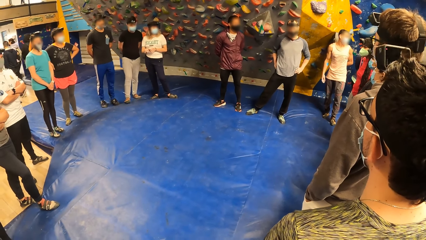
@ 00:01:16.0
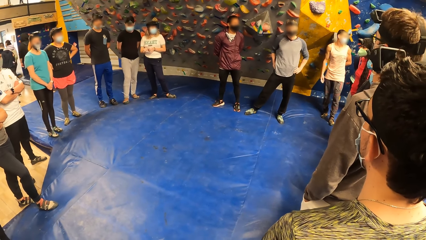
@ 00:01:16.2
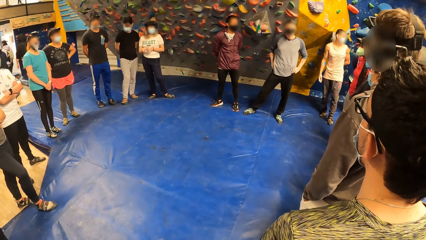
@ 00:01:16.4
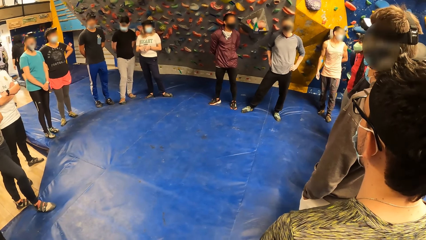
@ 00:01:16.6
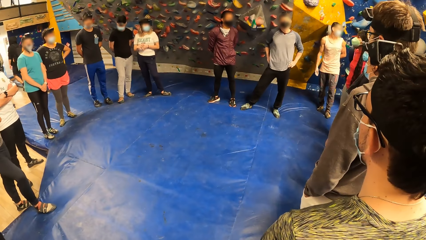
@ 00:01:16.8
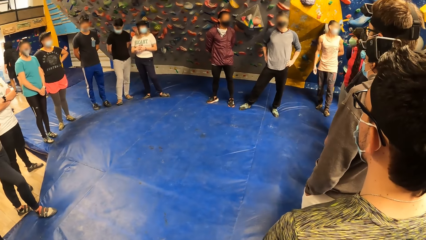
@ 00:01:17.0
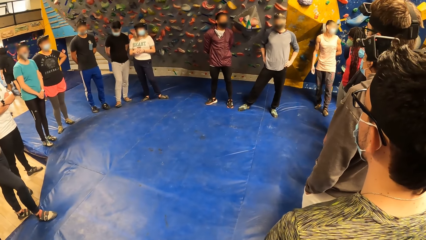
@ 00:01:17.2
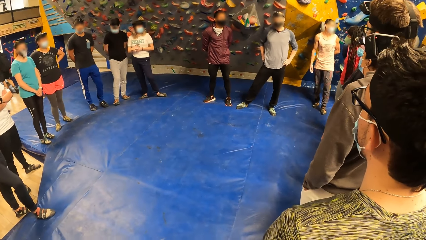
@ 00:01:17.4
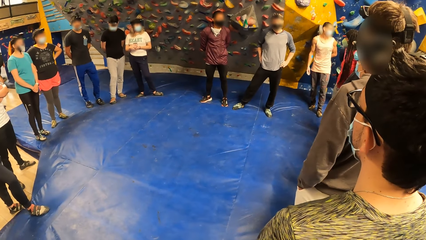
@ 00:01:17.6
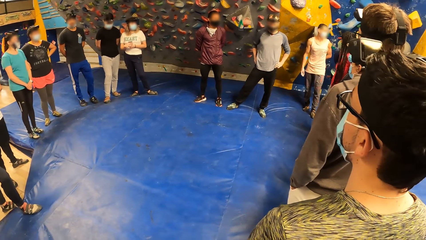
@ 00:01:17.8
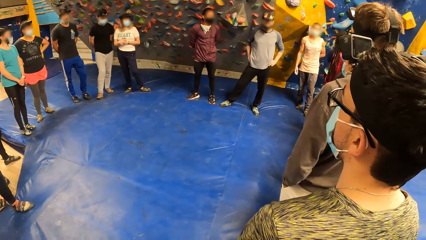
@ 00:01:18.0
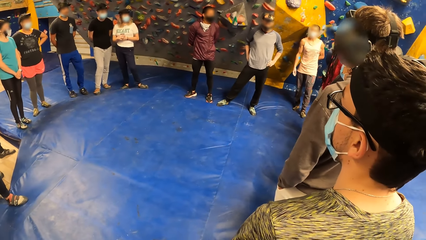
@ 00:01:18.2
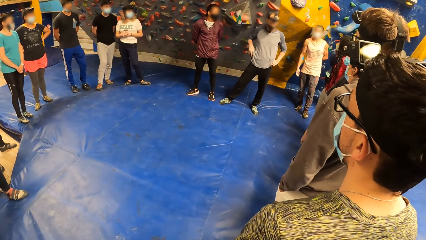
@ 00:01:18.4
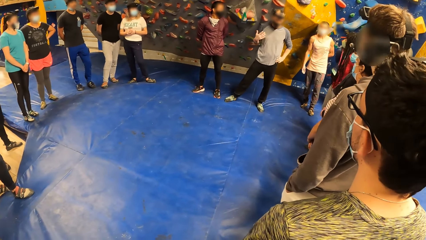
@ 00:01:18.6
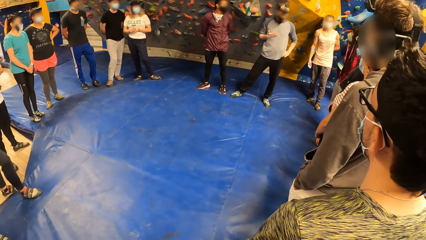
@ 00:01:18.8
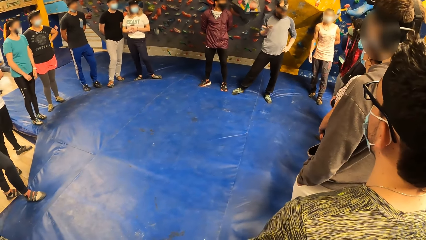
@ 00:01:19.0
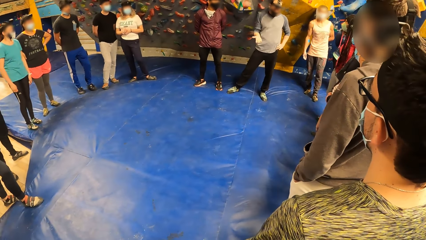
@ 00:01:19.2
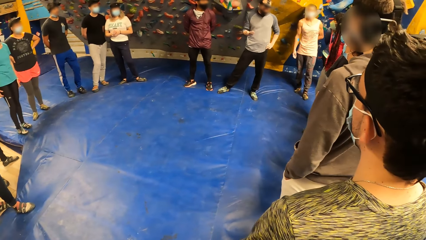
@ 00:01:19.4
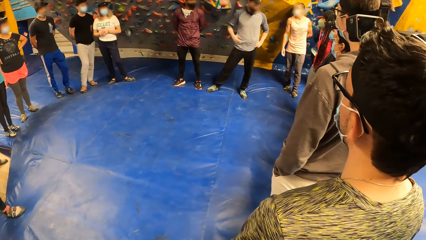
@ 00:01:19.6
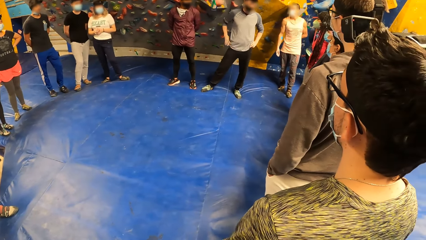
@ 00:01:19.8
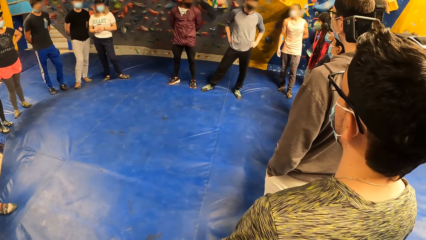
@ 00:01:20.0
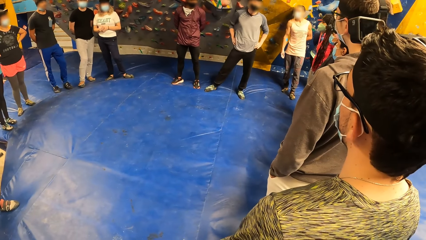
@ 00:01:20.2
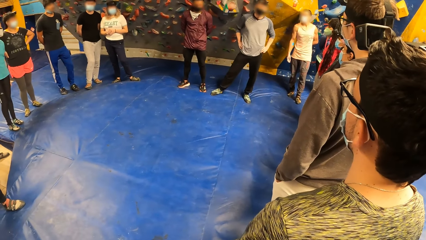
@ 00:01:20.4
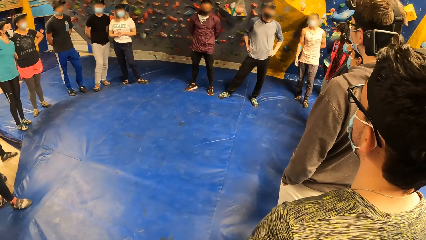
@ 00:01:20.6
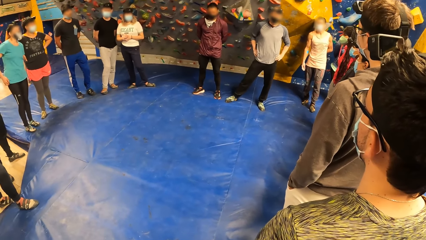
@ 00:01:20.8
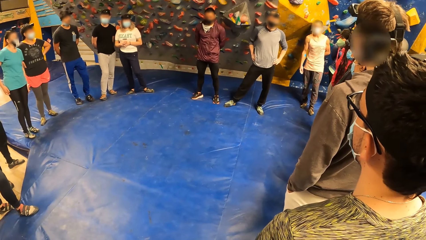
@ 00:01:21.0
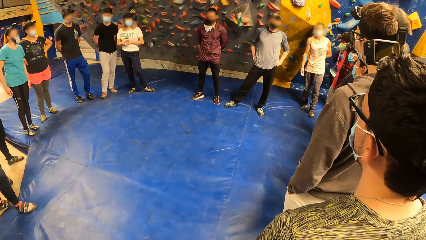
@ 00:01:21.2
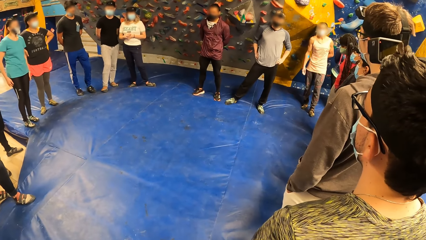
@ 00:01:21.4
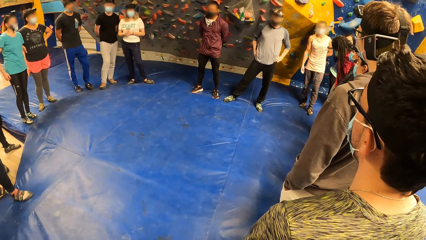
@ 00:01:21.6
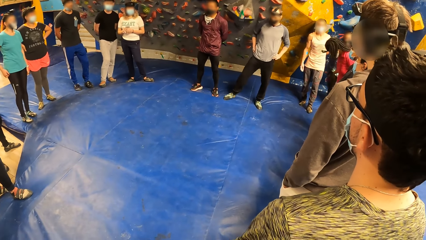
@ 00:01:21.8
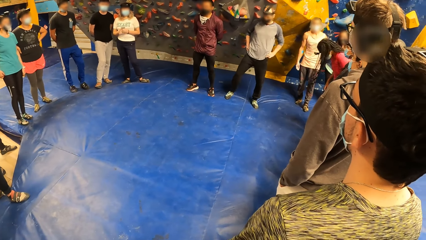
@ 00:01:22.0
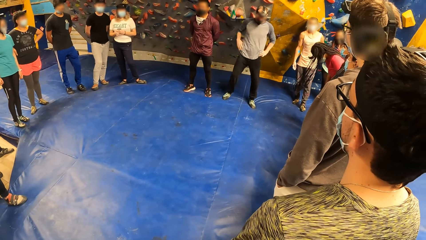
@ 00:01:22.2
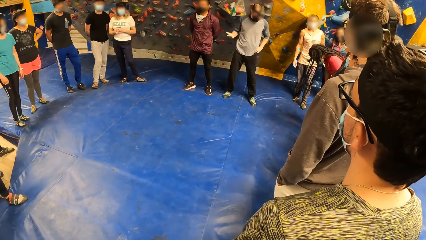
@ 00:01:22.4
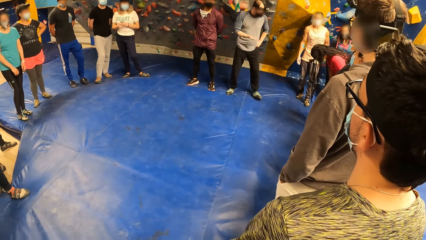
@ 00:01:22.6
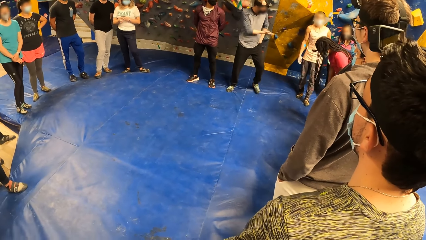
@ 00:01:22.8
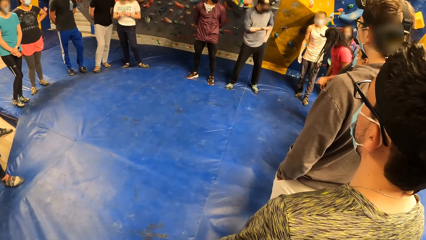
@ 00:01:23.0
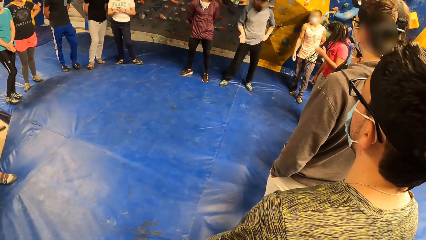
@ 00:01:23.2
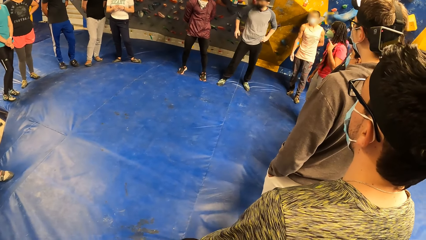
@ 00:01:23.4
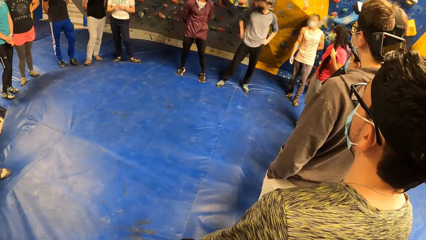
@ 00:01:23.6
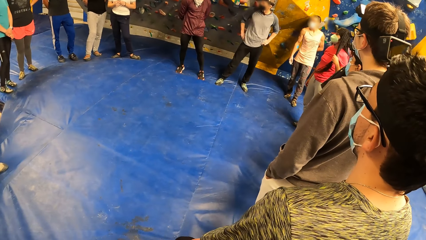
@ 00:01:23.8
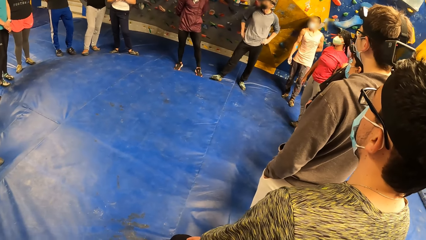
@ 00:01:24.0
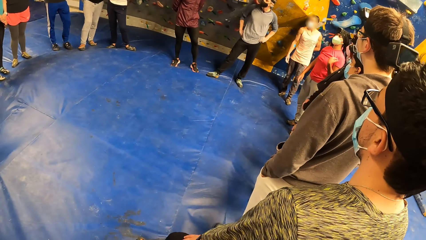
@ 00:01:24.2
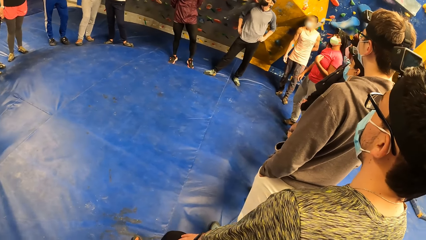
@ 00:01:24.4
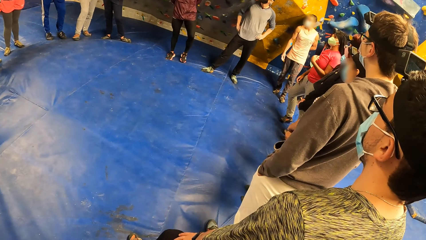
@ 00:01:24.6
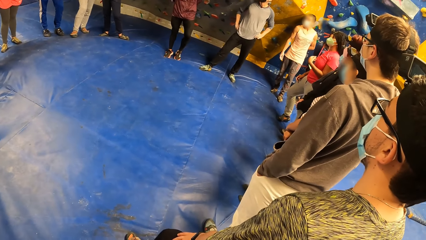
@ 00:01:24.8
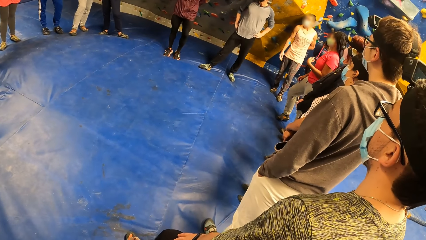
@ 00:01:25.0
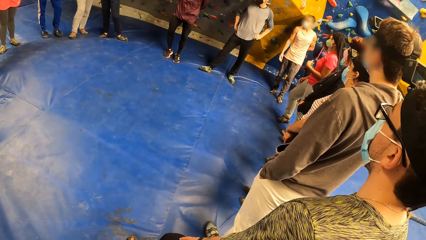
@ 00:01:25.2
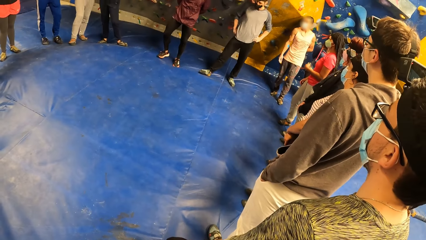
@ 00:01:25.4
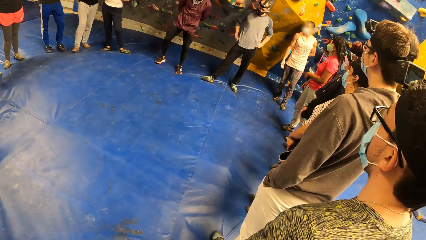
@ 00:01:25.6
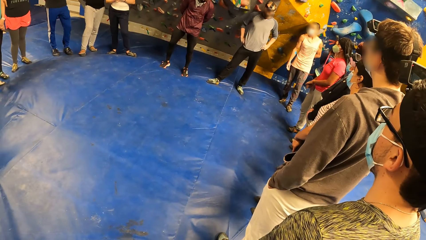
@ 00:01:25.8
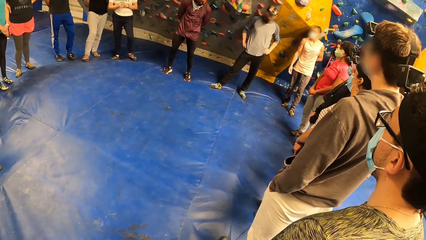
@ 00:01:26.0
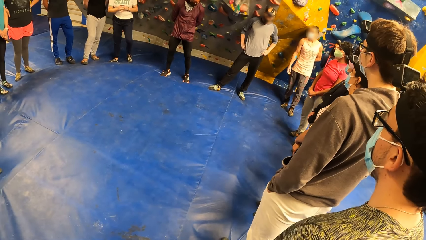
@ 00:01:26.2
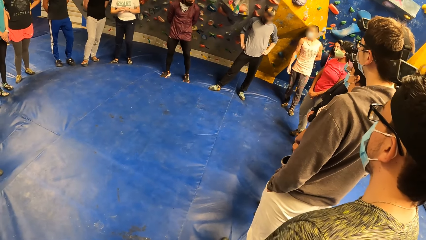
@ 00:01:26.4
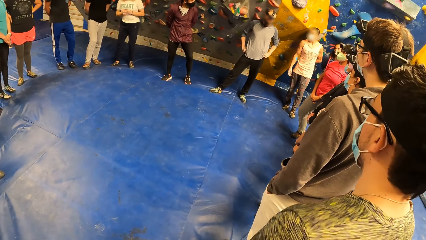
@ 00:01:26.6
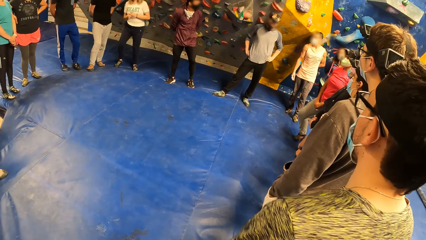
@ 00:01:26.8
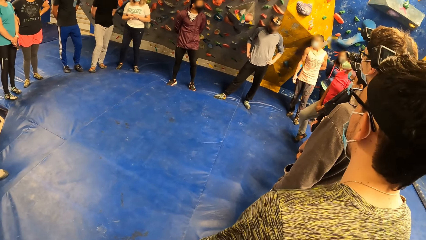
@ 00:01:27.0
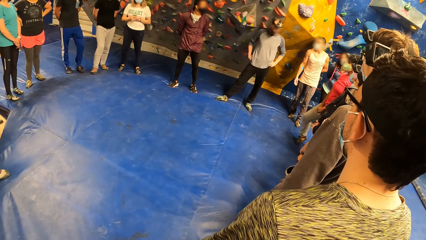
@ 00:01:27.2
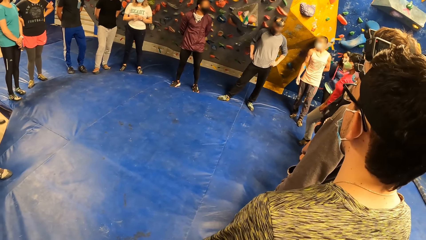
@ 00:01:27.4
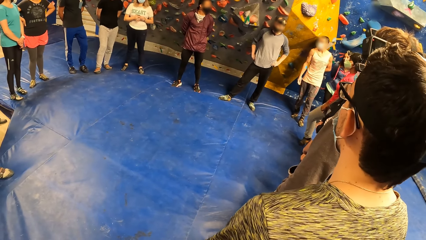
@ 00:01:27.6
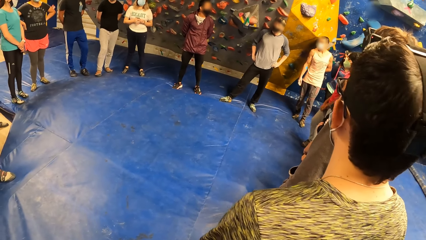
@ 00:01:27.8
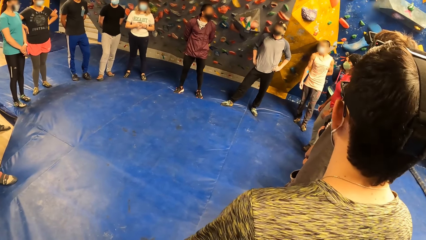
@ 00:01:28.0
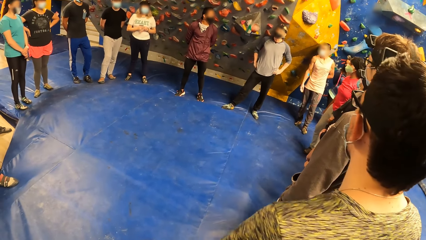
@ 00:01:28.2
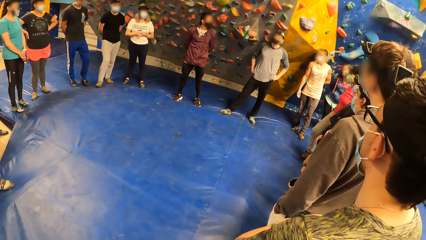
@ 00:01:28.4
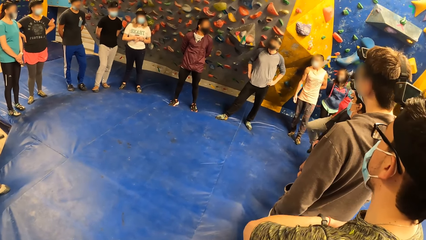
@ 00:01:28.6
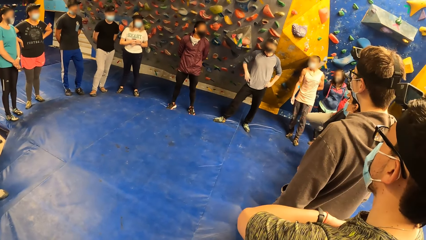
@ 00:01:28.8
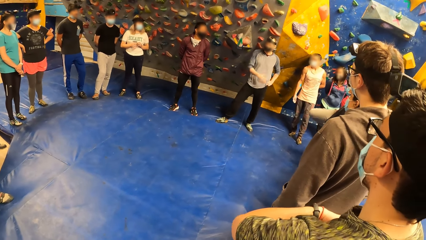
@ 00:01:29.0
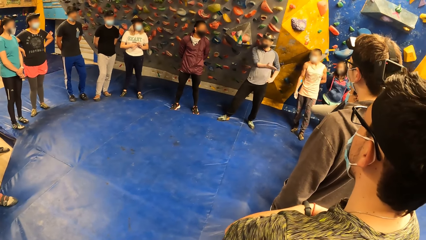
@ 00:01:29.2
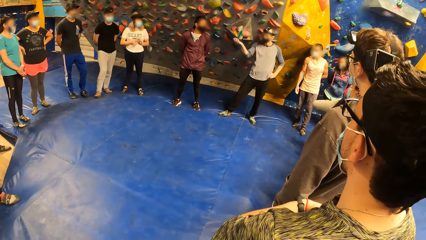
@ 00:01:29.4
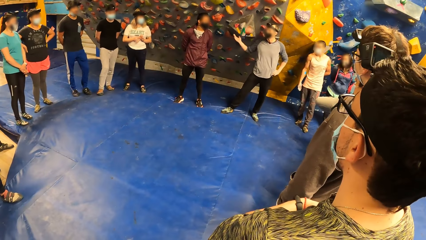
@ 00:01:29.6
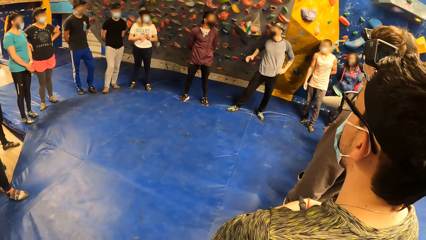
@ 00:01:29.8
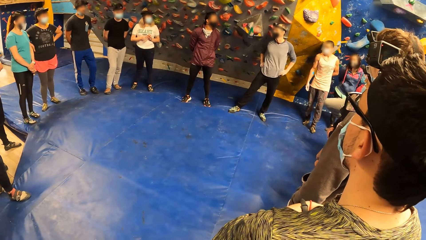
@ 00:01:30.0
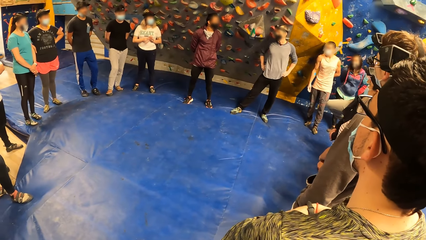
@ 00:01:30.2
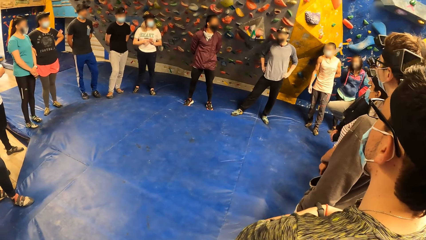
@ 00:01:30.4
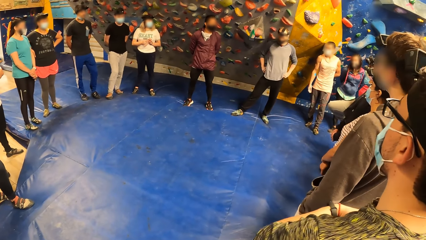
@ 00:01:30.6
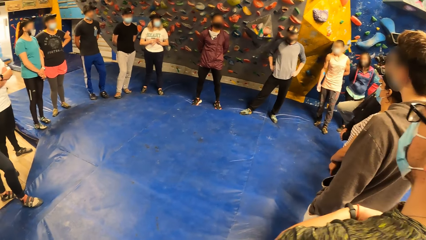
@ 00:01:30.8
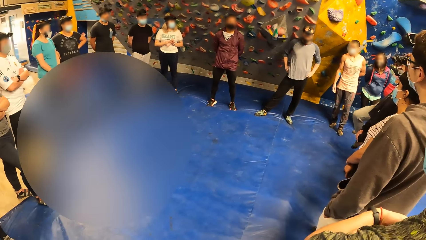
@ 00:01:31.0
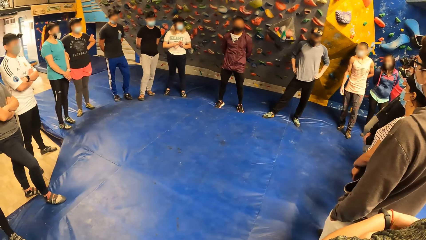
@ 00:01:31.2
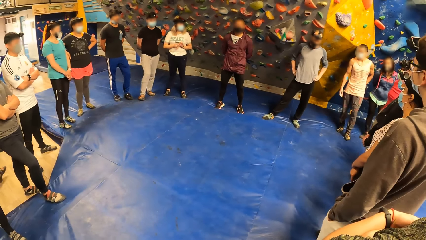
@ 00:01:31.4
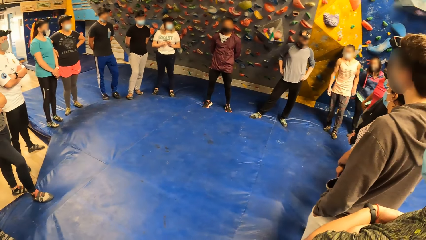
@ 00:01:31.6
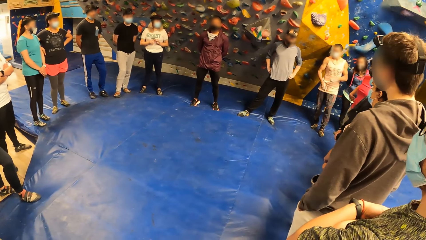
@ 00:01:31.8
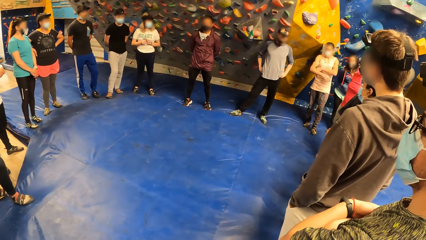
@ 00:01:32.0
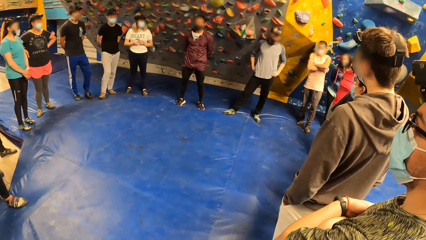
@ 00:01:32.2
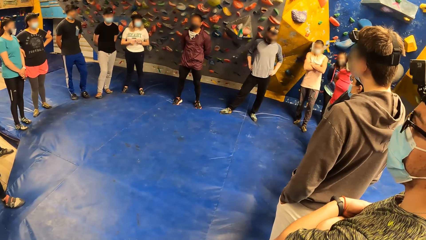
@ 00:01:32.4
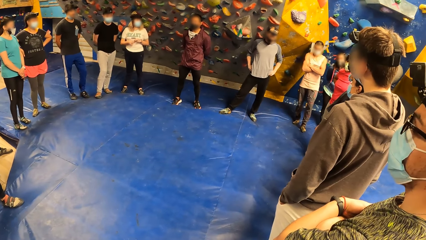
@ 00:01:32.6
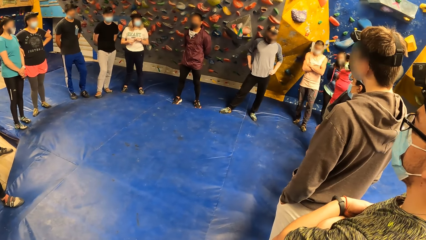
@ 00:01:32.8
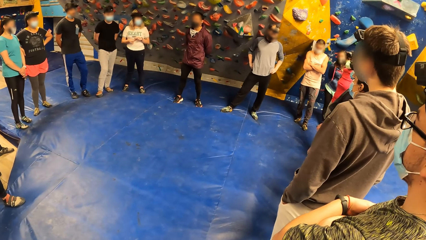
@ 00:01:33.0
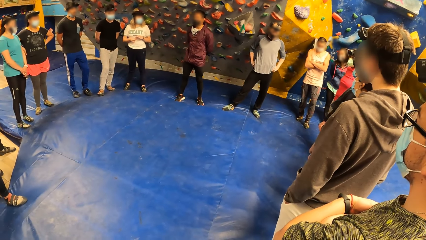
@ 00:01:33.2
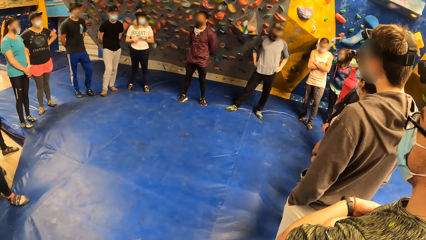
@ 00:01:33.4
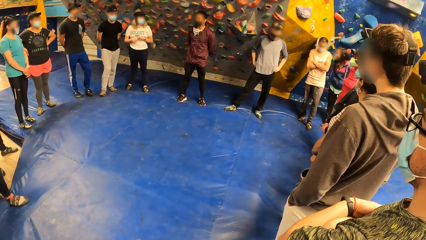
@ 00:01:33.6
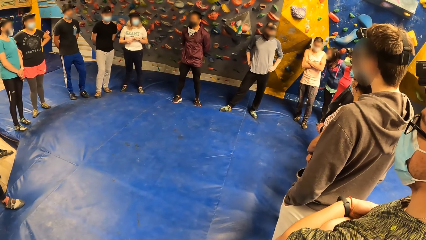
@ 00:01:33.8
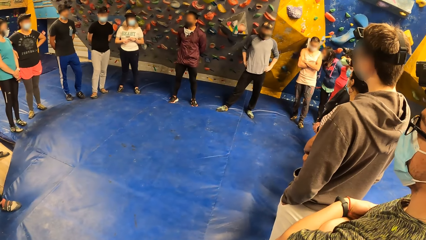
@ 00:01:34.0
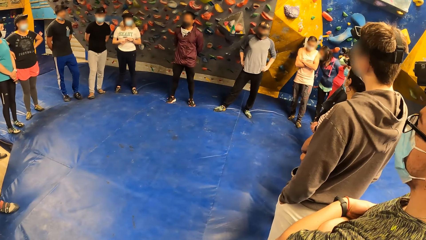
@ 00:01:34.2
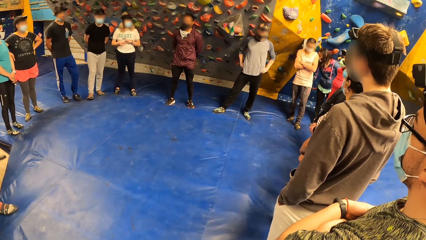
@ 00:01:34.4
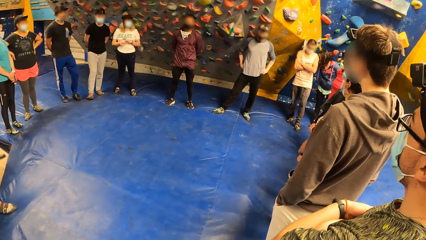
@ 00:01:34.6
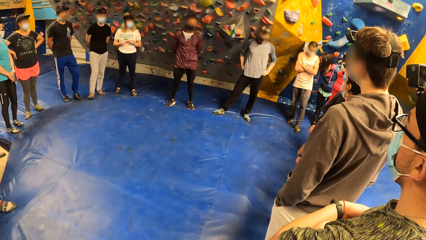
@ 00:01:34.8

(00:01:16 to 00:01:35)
The camera wearer looks at the team. A man converses with the team. The camera wearer looks at the team. The man converses with the team. The camera wearer looks at the team. The man converses with the team. The camera wearer looks around the field.
